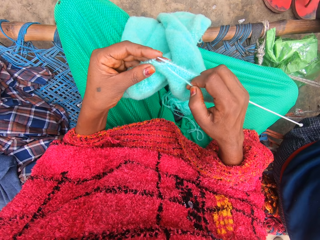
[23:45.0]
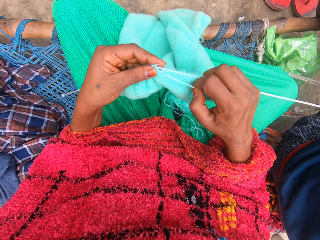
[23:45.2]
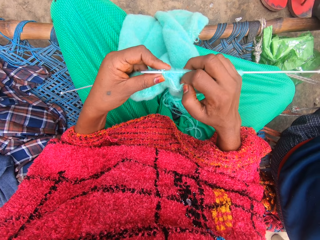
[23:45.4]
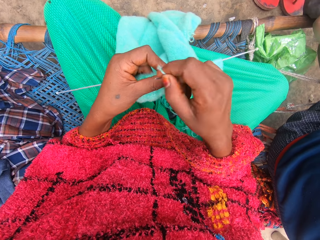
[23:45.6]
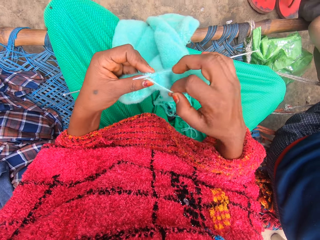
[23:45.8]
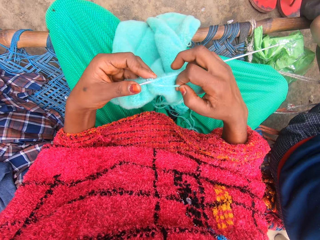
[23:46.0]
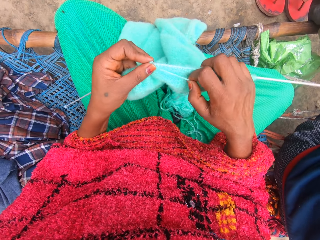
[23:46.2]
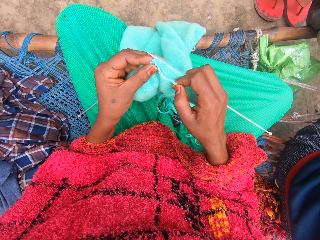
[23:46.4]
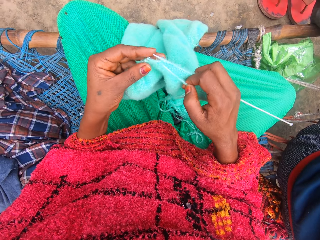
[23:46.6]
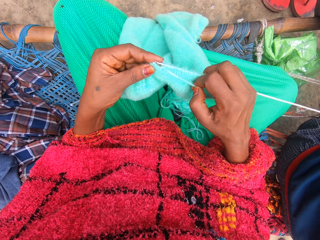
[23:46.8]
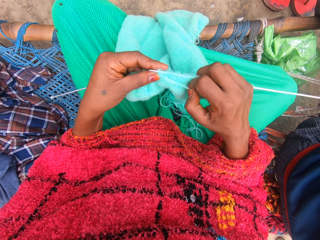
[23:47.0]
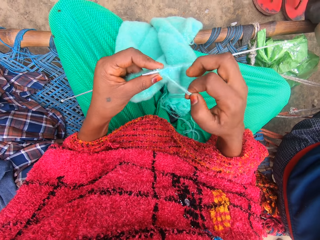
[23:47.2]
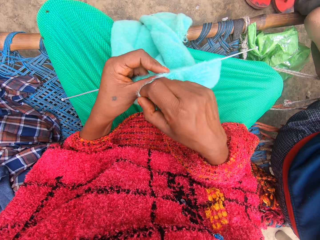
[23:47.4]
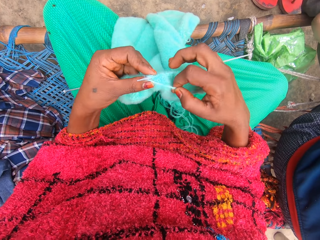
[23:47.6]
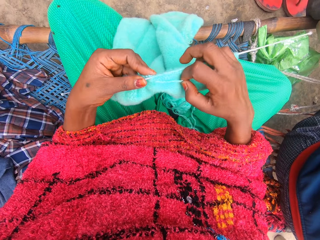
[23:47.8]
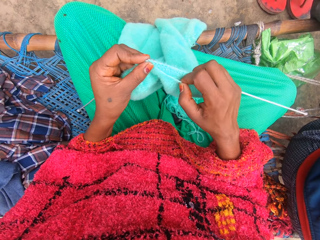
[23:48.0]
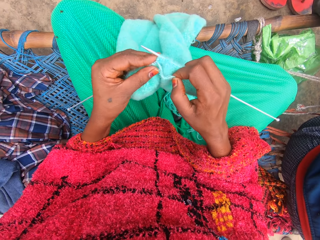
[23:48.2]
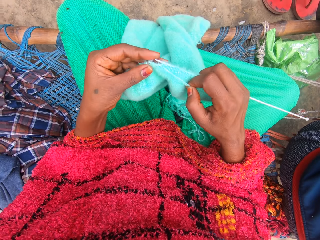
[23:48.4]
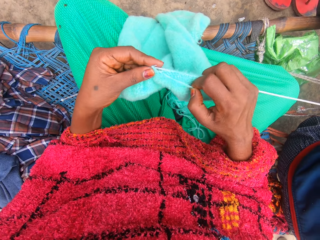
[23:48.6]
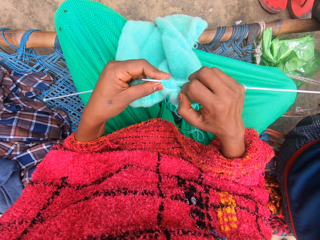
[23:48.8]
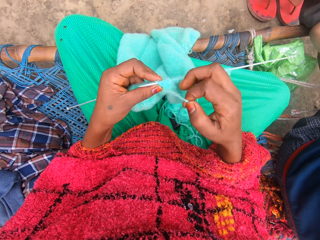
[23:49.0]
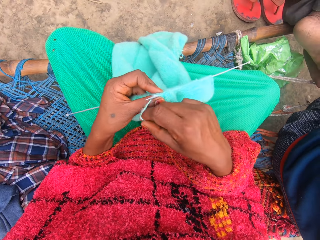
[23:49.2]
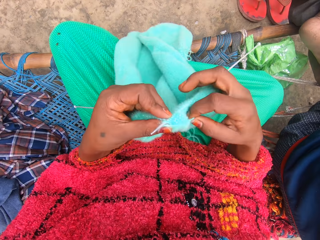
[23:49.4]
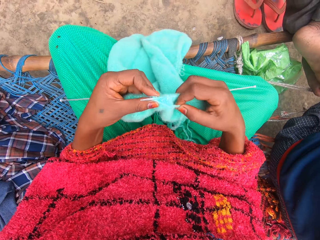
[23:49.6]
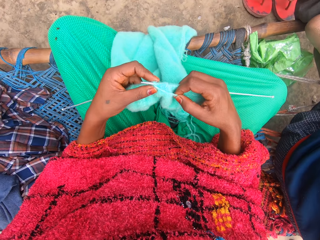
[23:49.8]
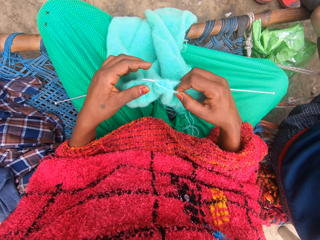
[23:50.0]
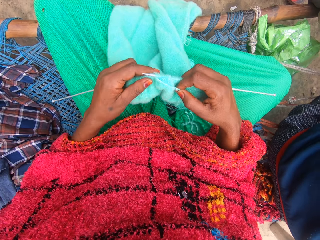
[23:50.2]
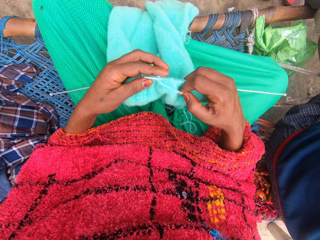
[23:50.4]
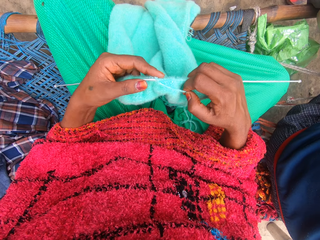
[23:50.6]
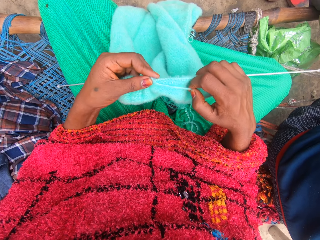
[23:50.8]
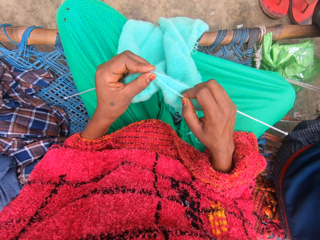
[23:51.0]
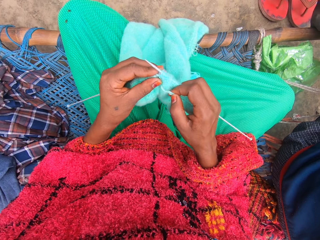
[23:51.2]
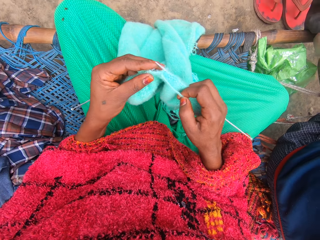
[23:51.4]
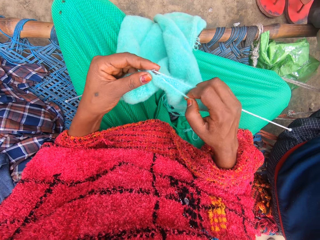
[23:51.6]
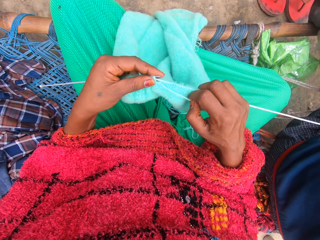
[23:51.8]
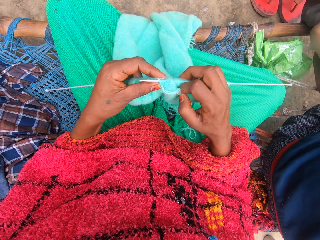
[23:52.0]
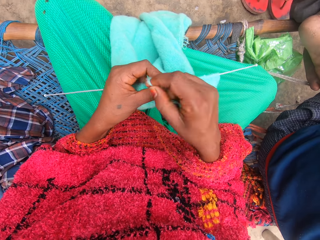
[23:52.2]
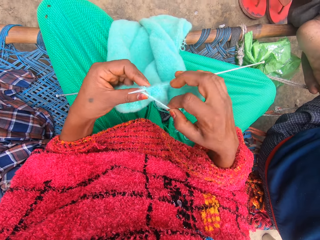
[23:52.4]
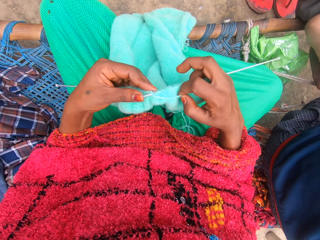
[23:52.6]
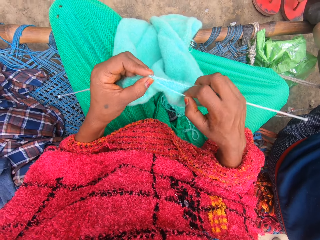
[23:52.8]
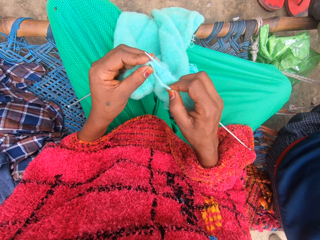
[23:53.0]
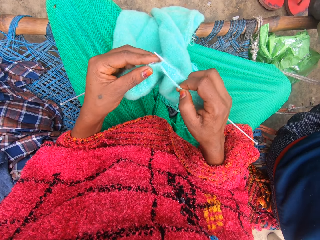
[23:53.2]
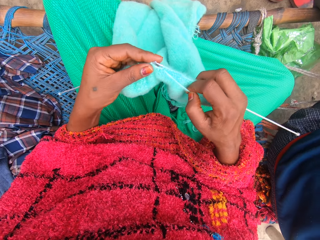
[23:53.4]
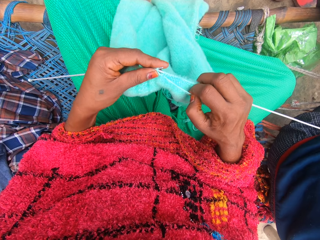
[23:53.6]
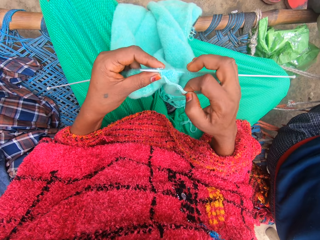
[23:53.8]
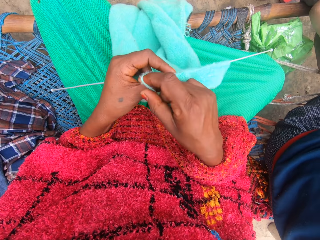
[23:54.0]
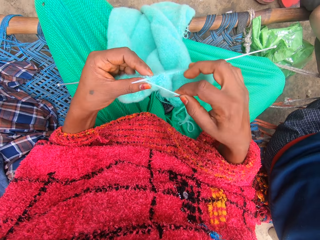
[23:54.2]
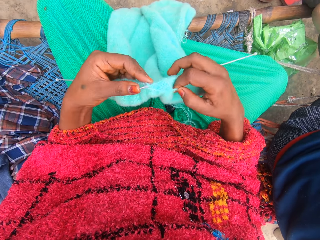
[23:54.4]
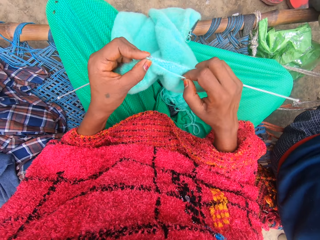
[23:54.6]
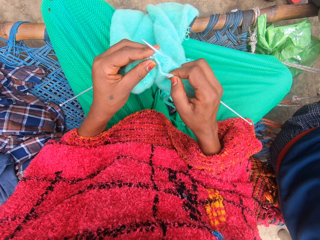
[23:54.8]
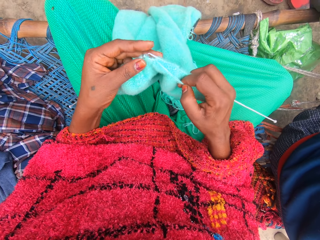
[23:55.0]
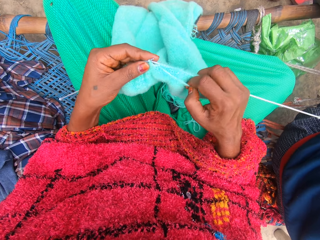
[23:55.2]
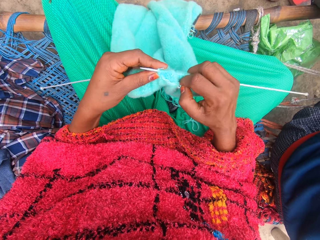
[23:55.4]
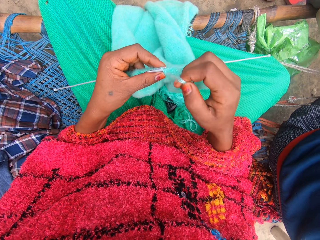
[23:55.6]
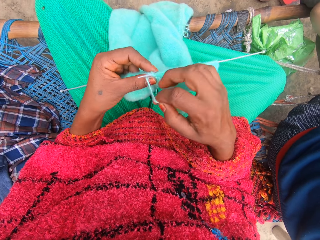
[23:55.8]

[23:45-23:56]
The camera wearer talks out loud.

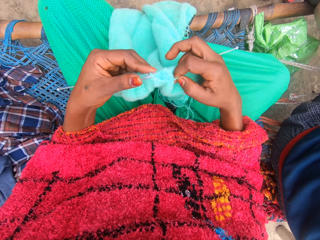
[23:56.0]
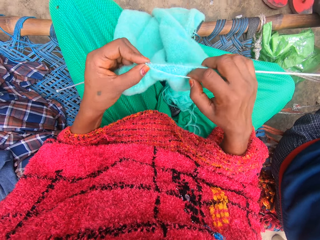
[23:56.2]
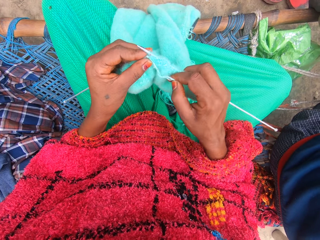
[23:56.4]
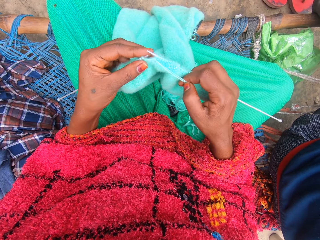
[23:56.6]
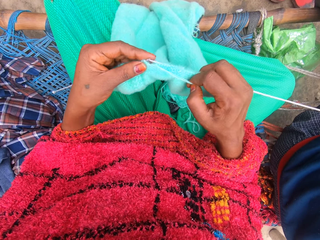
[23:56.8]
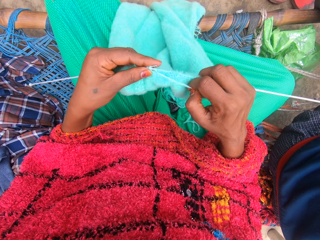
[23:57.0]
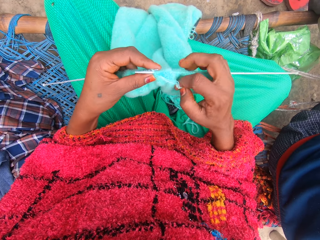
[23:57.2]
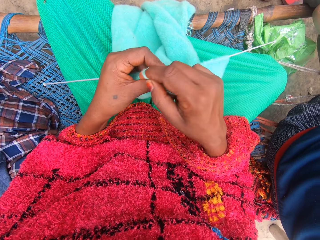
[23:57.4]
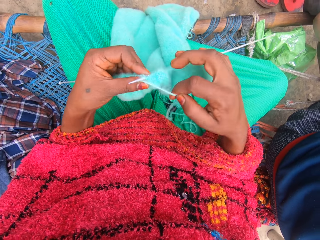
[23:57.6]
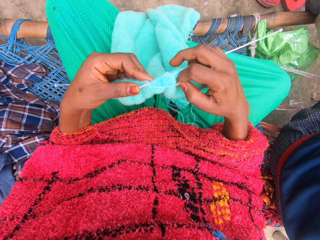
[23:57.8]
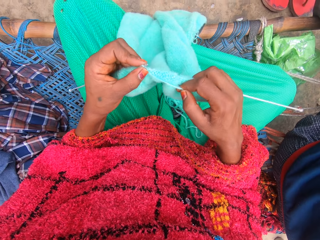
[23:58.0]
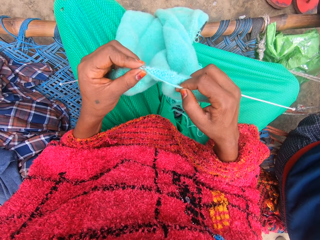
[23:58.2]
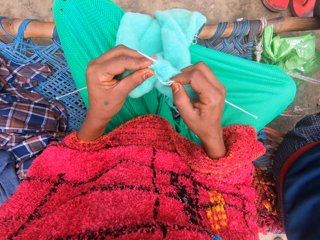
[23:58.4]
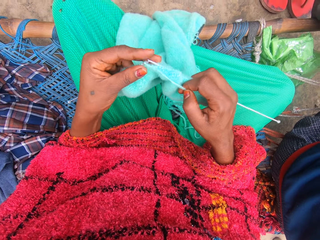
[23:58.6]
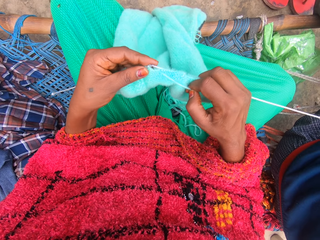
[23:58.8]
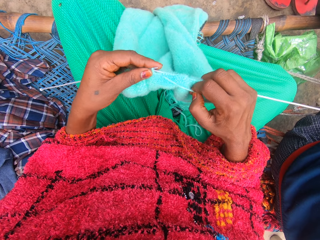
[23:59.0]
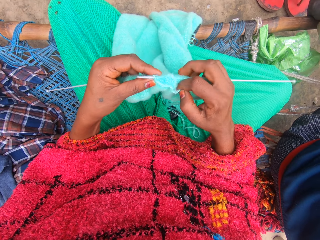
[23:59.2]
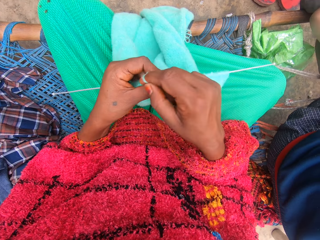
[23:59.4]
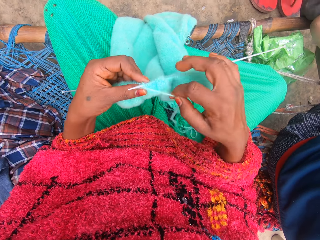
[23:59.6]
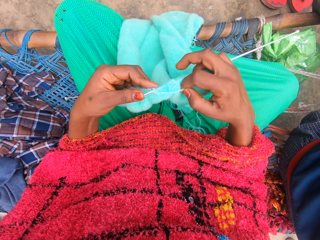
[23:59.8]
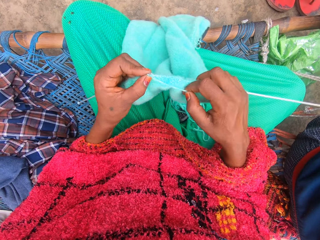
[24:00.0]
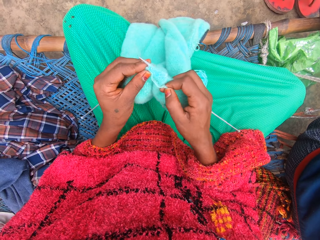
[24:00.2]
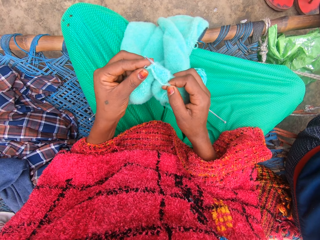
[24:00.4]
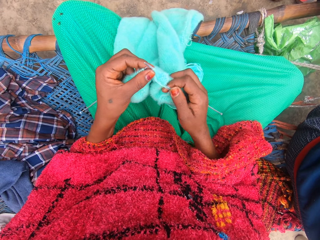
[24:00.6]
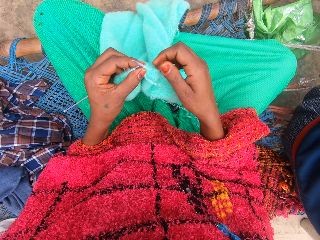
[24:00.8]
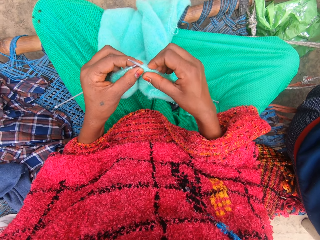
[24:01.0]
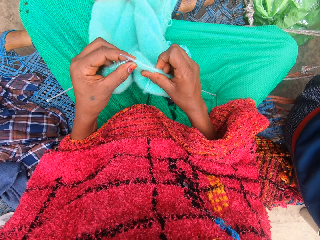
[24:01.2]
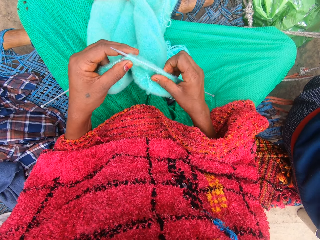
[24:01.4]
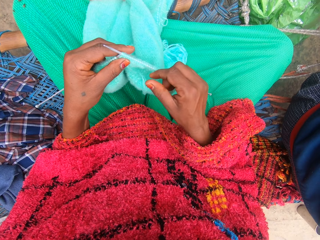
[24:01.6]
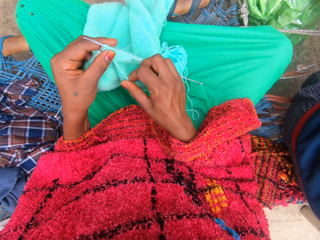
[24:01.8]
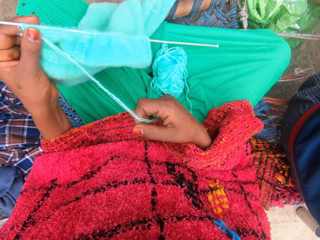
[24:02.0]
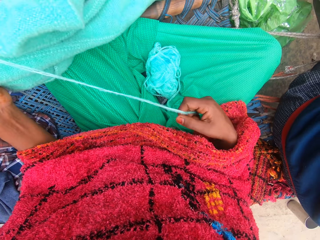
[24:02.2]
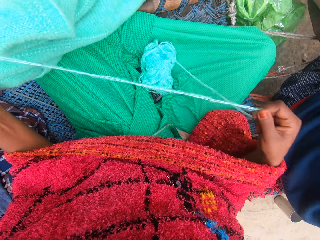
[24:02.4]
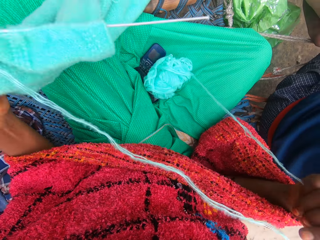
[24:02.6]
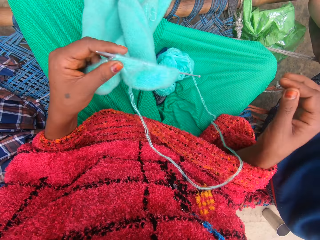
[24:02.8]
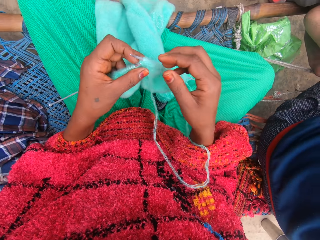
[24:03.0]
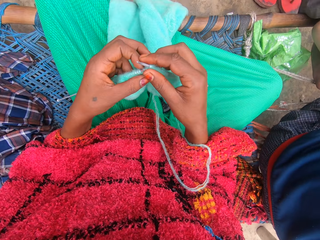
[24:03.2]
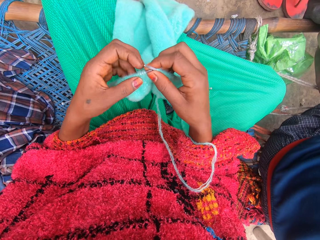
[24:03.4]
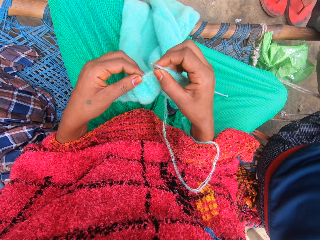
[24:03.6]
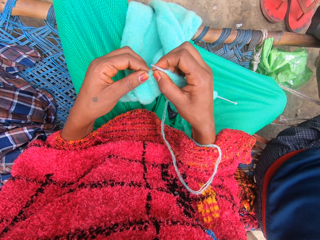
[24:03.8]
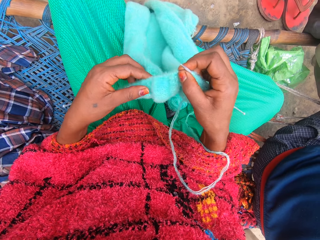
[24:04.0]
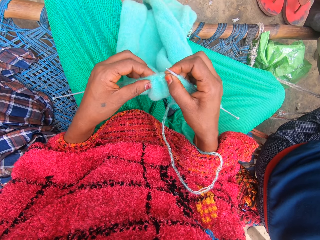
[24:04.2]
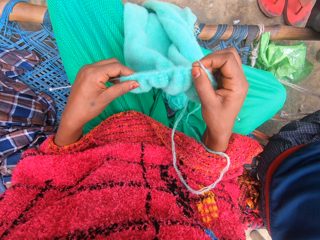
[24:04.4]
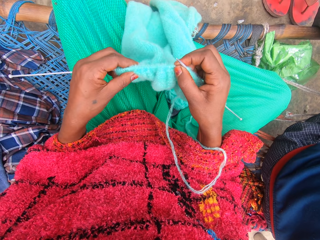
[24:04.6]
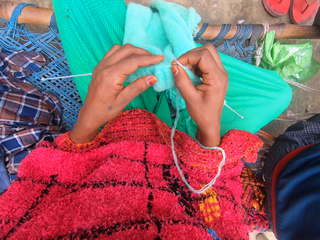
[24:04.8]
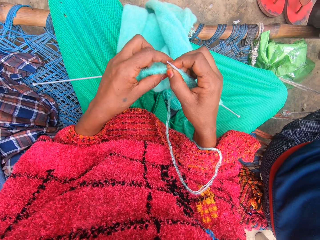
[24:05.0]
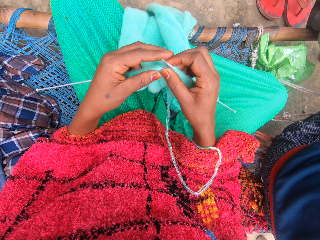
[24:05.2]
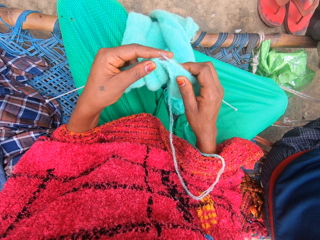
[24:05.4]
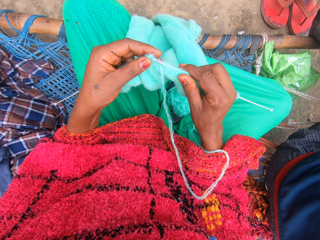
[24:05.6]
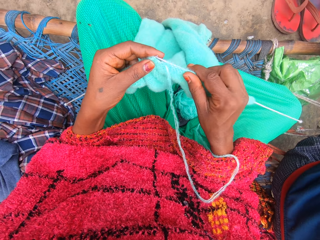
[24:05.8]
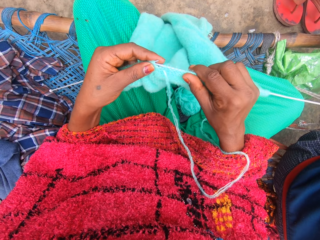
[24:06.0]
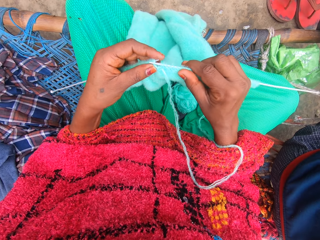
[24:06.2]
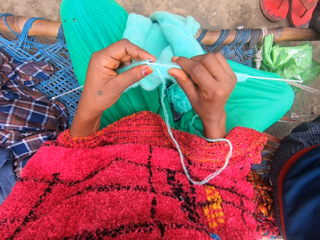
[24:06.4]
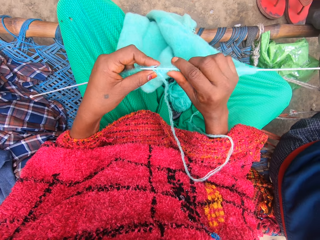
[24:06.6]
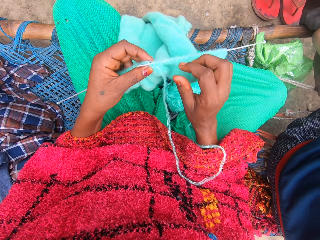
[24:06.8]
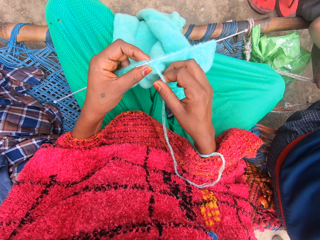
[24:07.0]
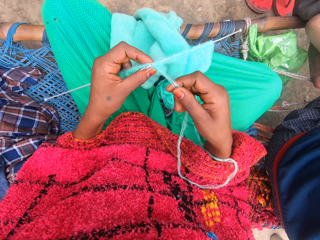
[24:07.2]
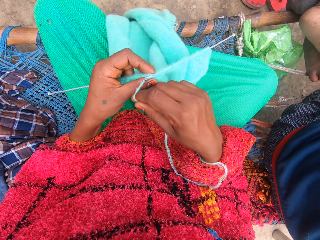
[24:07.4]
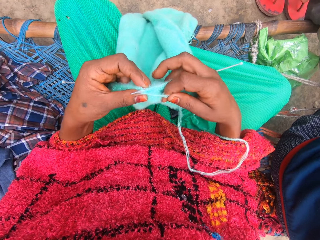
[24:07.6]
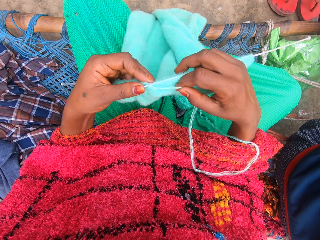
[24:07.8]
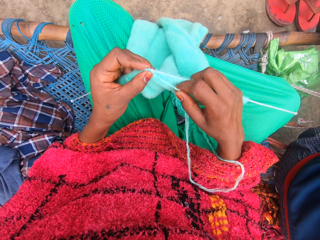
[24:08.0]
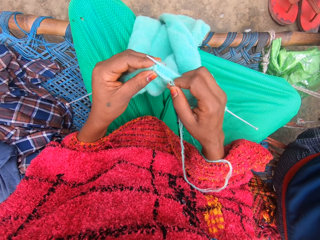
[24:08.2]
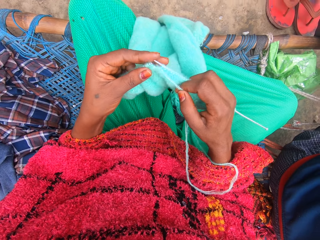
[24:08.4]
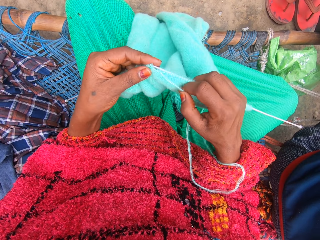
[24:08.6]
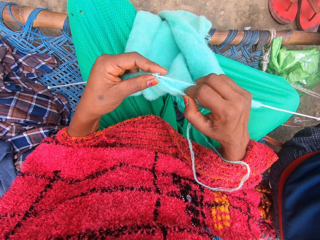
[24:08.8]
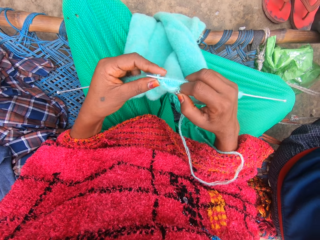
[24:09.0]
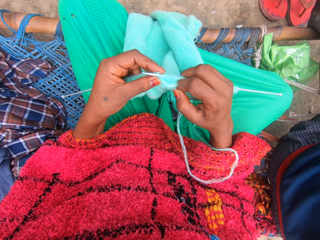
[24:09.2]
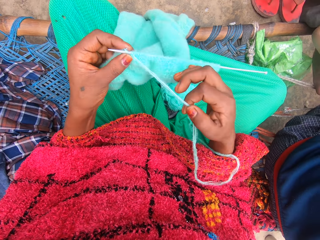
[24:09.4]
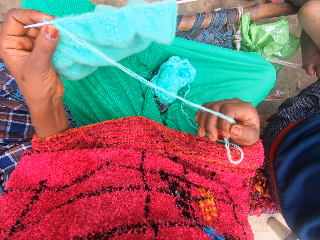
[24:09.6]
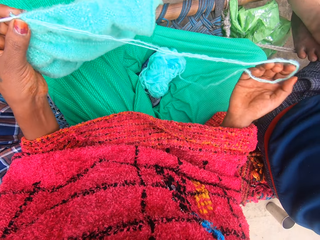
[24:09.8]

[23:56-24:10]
The camera wearer talks out loud. She moves the fabric on the weaving stick with her hands. She stretches the thread. She holds the fabric. She moves the fabric on the weaving stick. She rolls the thread on the weaving stick. She knits the yarn into a piece of garment with knitting pins.
